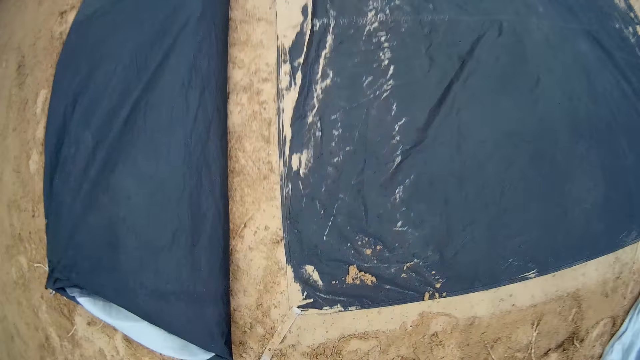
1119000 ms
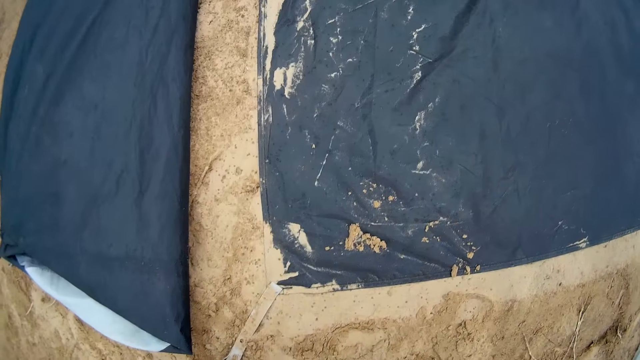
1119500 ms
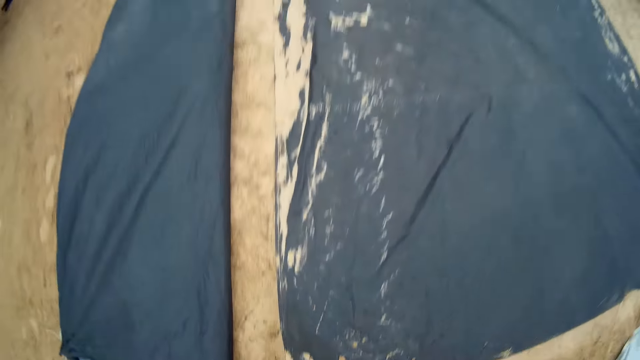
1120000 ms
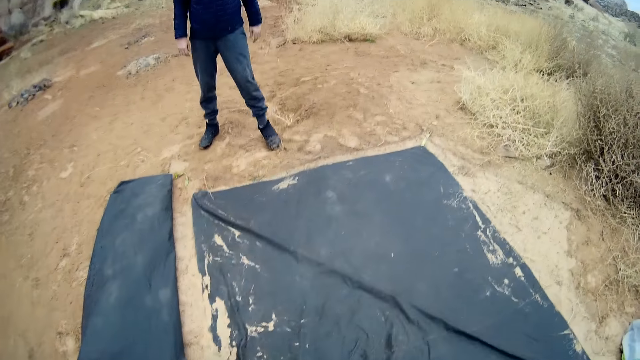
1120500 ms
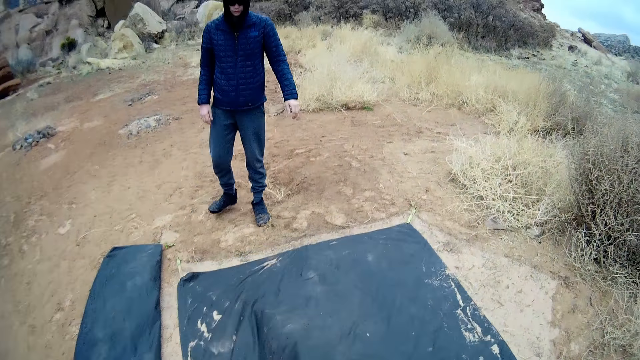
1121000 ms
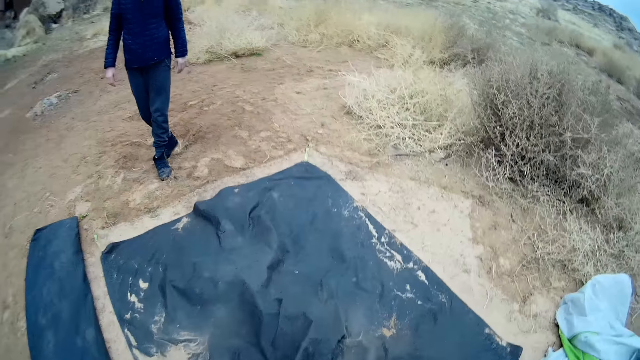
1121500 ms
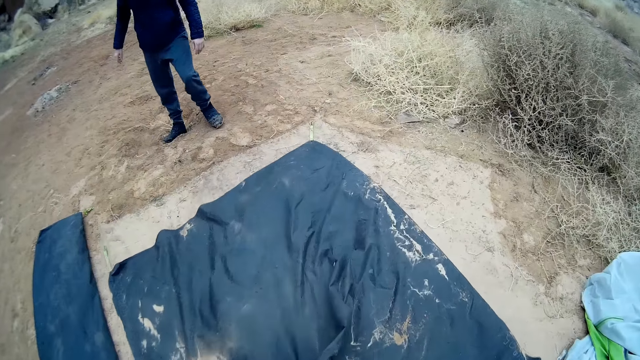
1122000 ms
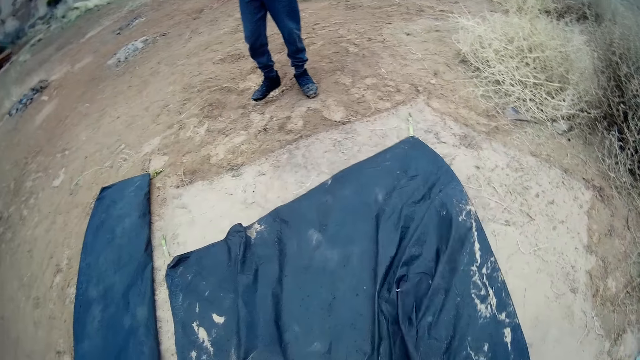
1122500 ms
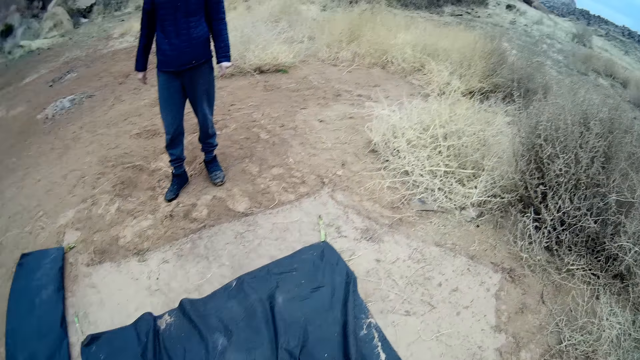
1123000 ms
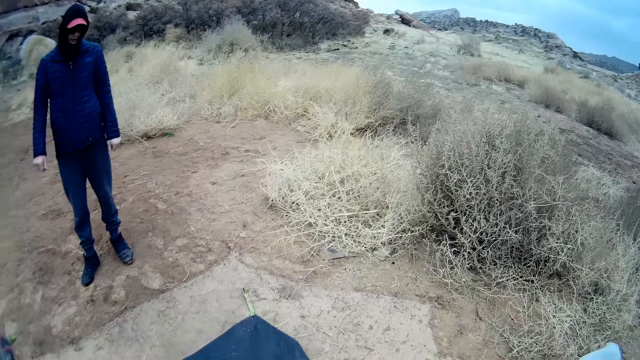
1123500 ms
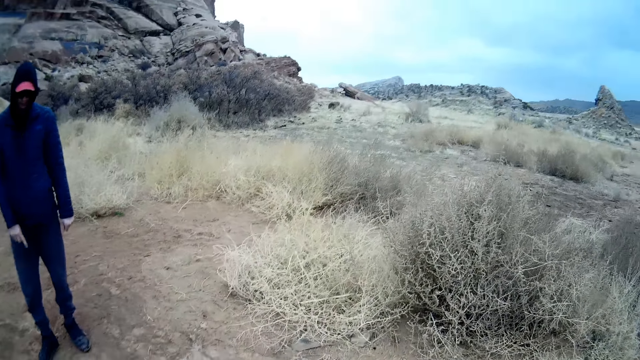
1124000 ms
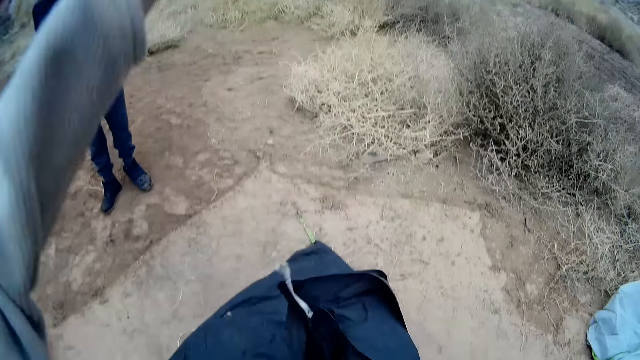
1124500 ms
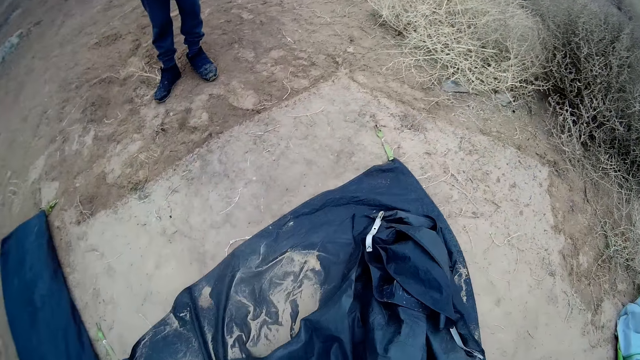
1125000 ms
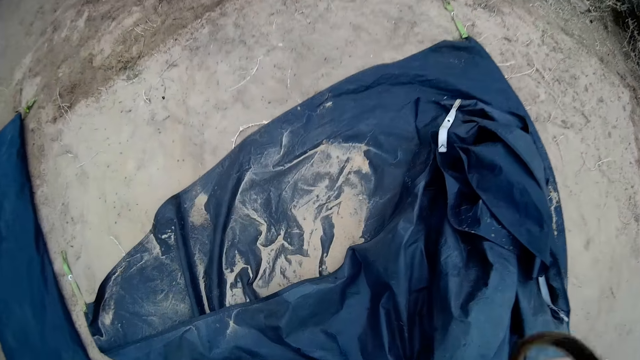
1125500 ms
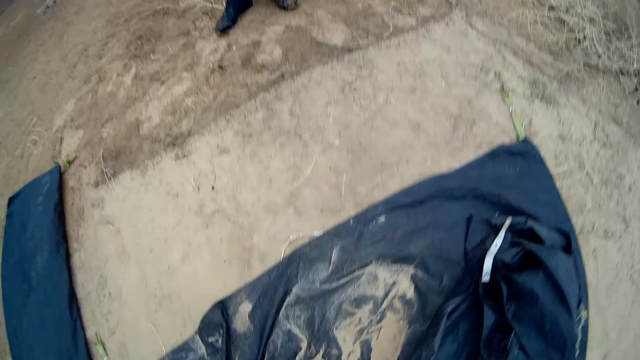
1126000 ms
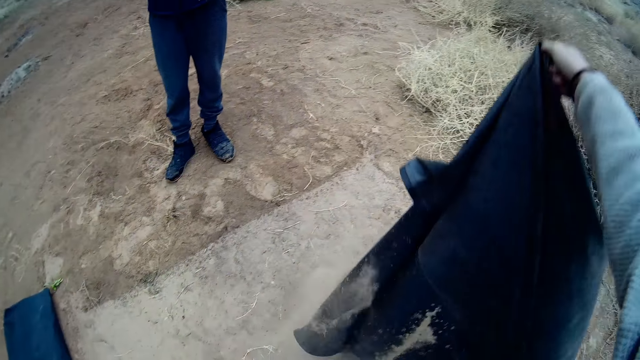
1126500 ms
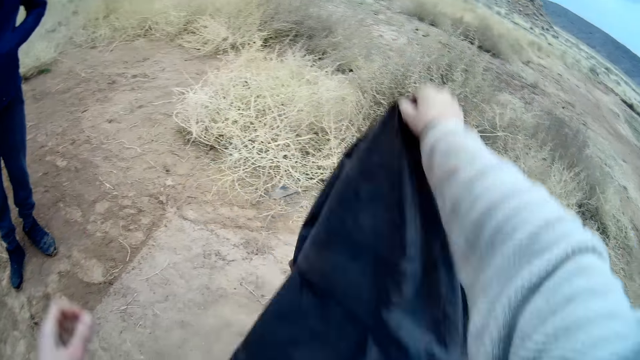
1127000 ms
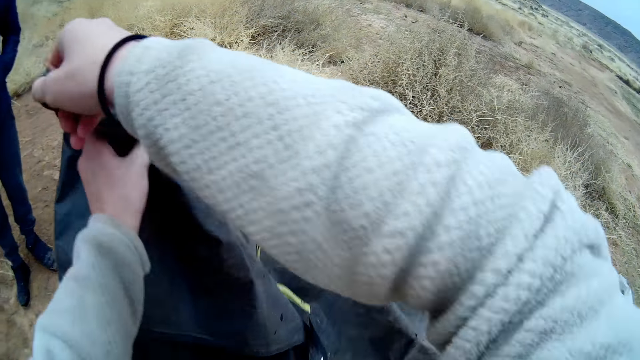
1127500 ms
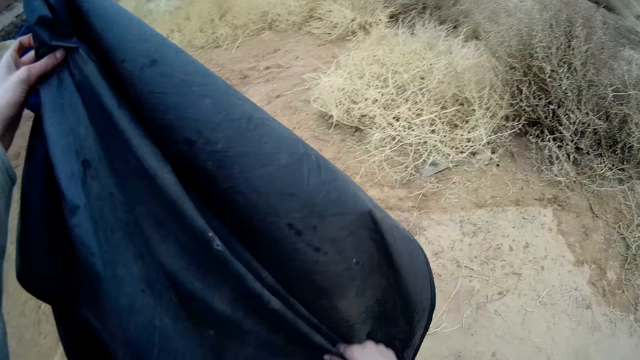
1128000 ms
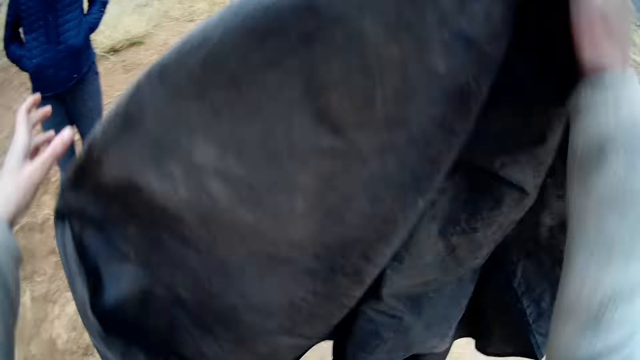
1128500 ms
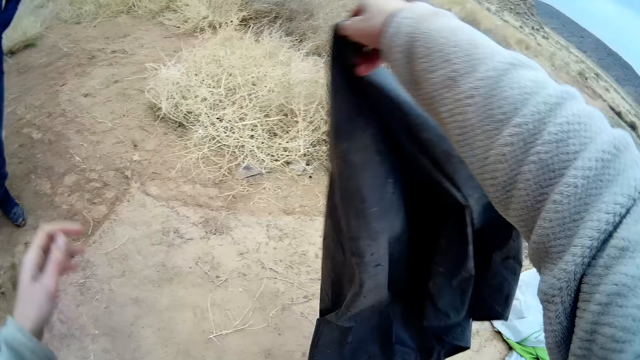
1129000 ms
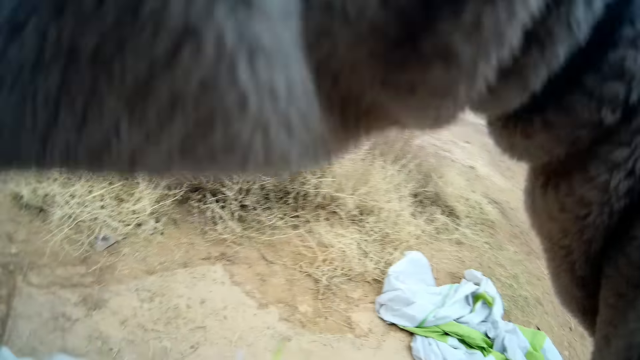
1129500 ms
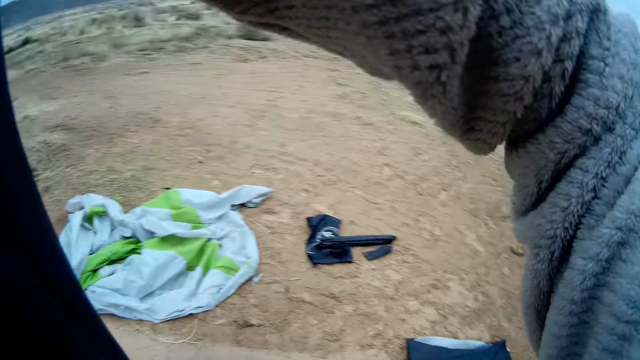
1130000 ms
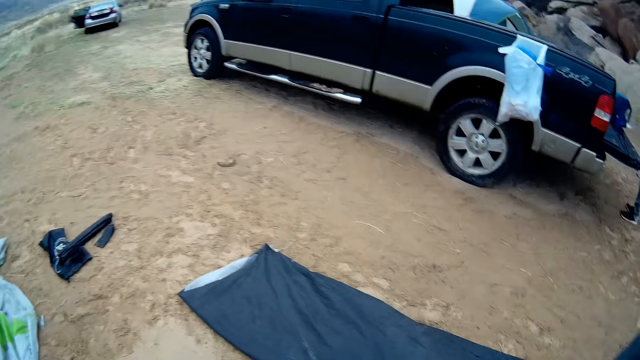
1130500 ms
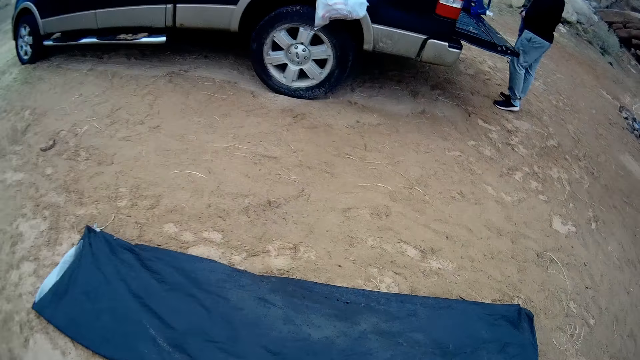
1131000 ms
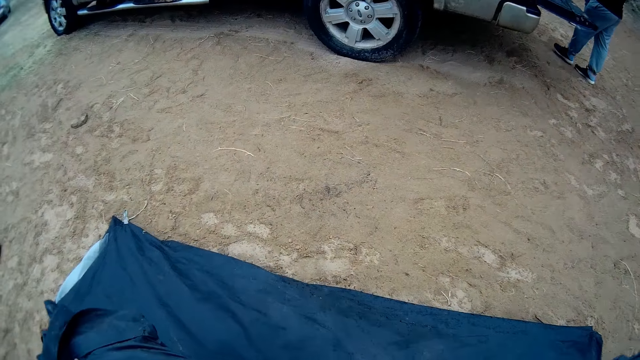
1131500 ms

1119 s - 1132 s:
The camera wearer holds a rope in the right hand. She stares at a man. The man moves the legs. The camera wearer pulls on the fabric tent or black plastic carpet. She grabs the black plastic carpet on the ground. She drops the tent fabric on the ground. She folds the carpet. She picks up the carpet on the ground. She shakes the tent fabric. She cocks the carpet with the right hand. She holds the tent fabric with both her hands. She looks at the carpet. She lets go of the fabric. She shakes the tent fabric. She cocks the carpet with the right hand. She stares around. She turns away from the man.

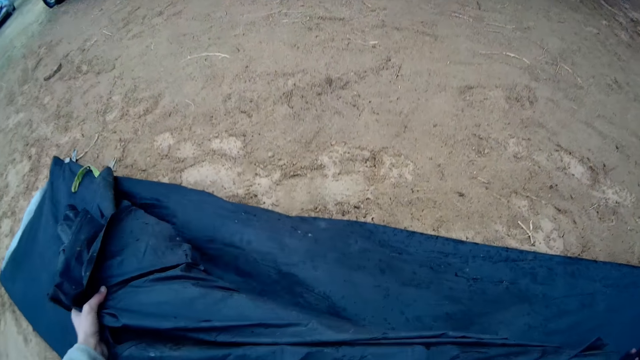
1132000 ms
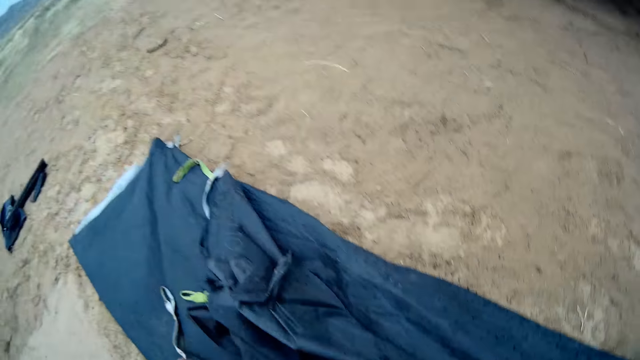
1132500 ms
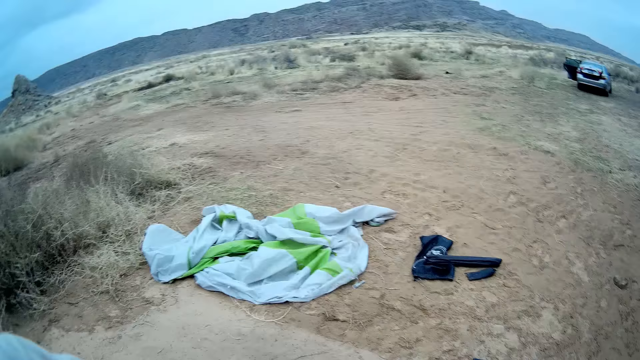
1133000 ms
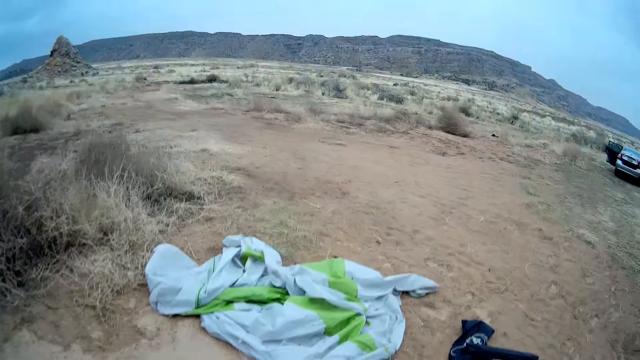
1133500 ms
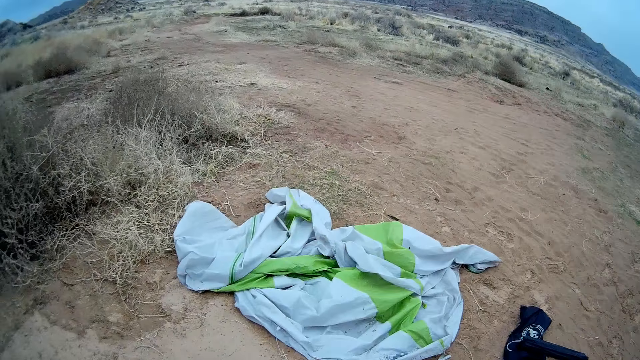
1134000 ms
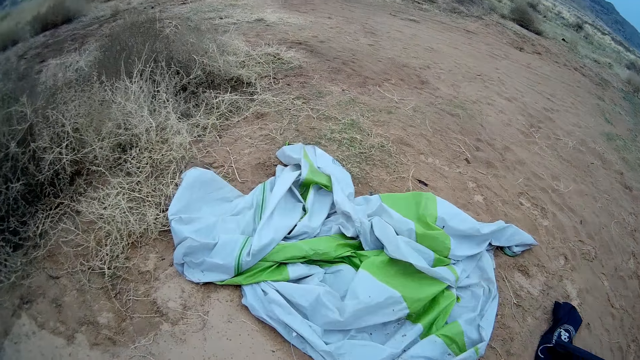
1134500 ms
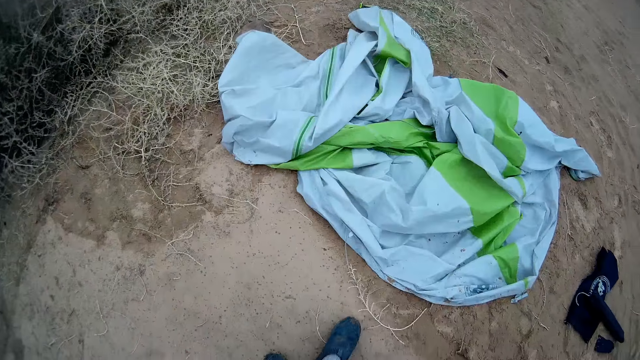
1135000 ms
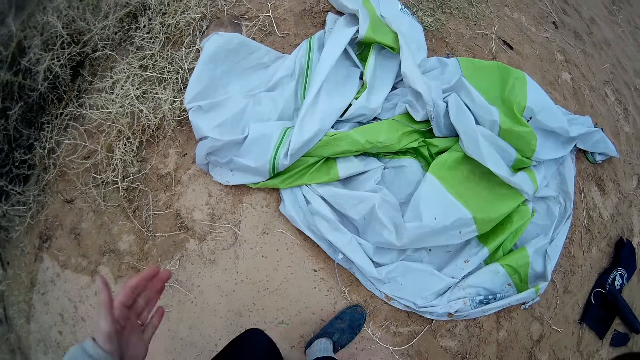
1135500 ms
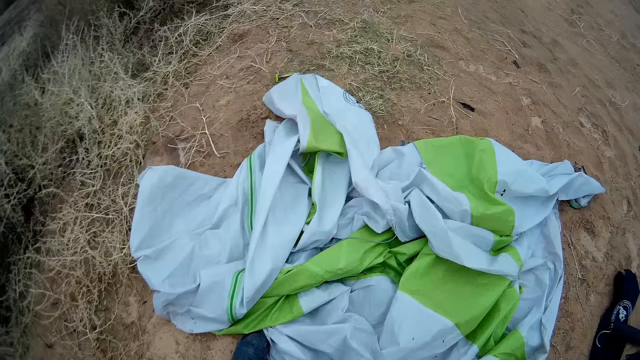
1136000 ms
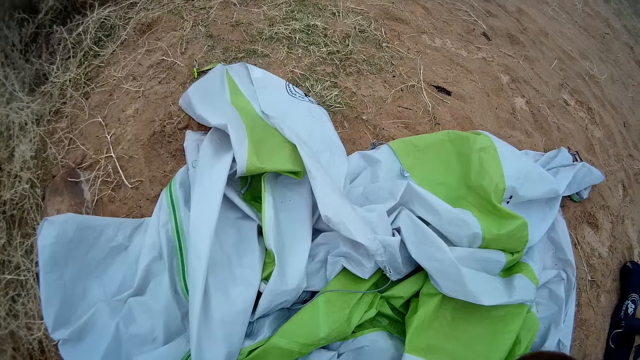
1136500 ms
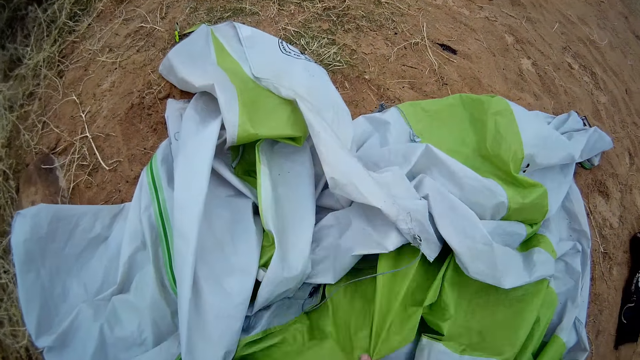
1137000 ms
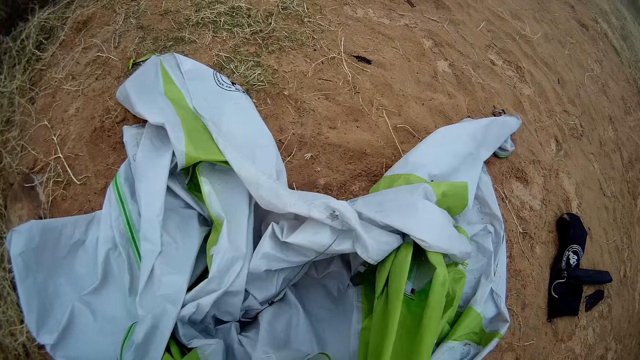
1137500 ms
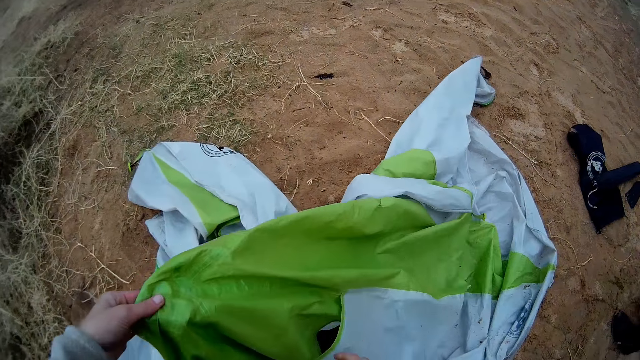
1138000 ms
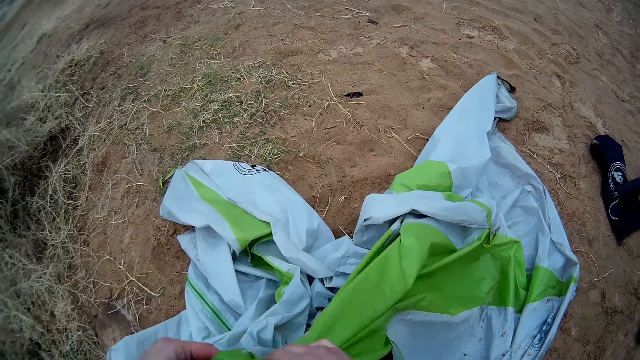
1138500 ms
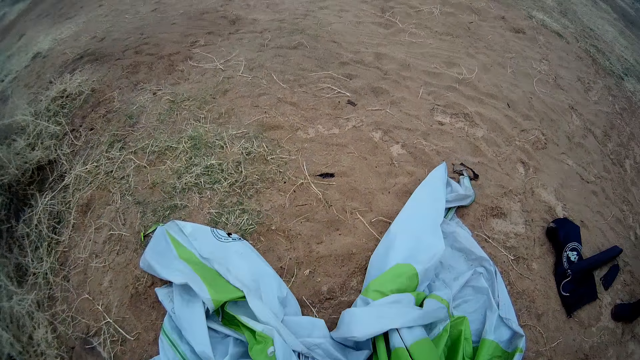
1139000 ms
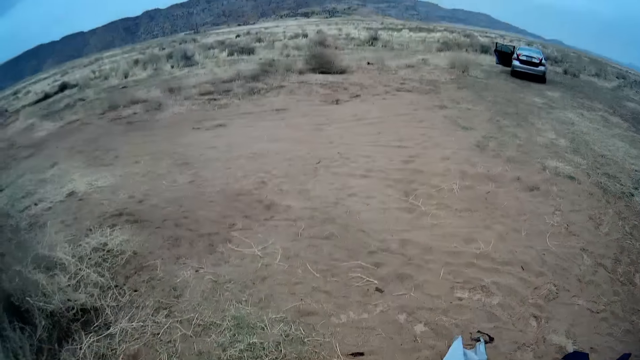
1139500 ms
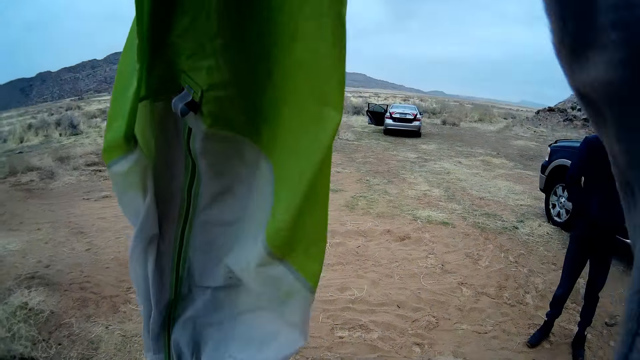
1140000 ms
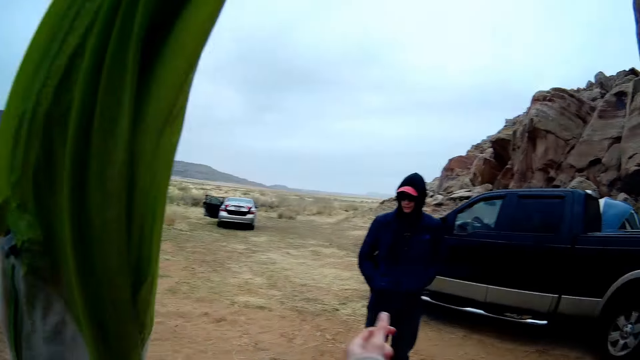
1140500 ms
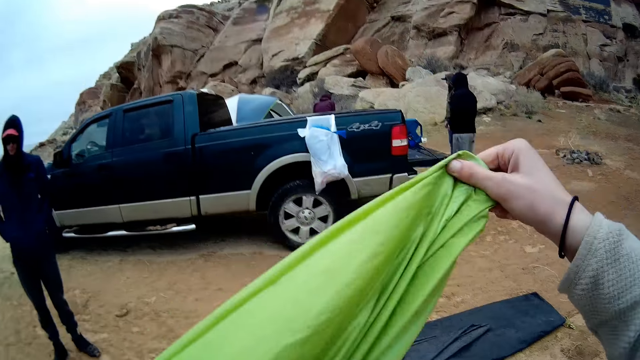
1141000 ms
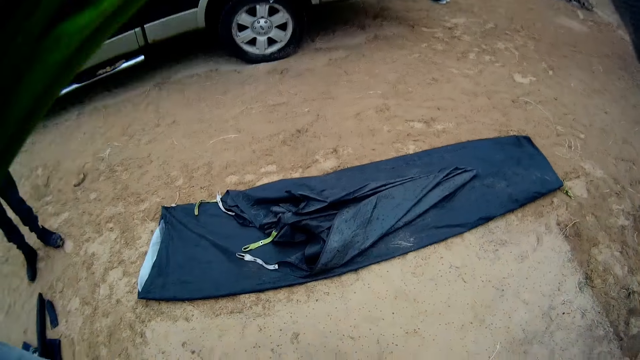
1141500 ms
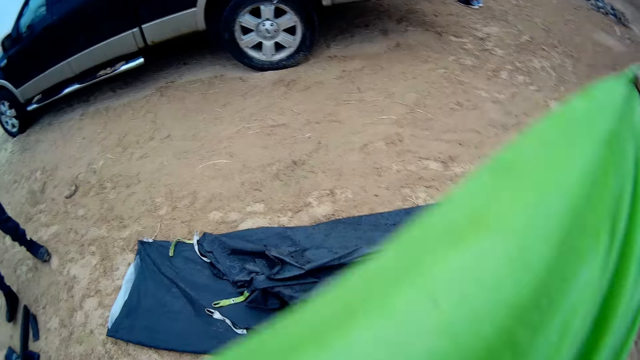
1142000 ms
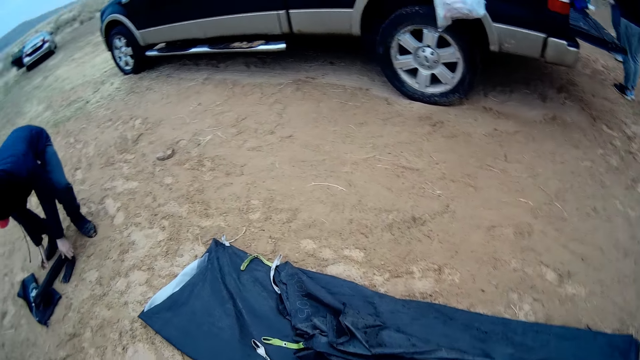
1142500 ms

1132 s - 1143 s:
The camera wearer places the fabric or carpet on top of the other tent fabric with both hands. They stare around. They walk towards another tent fabric. They wave the left hand. They bend the body. They grab a carpet on the ground with the right hand. They pick up the carpet from the ground. They look at the carpet. They hold the carpet with both hands. They shake the tent fabric. They cock the carpet with the right hand. They move towards the folded tent fabrics.
